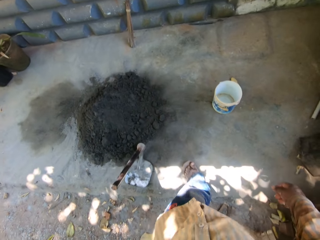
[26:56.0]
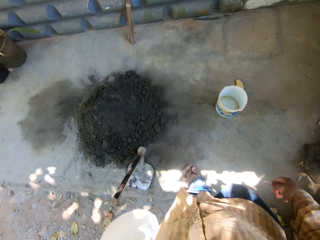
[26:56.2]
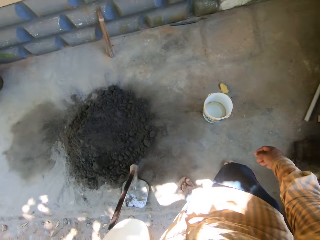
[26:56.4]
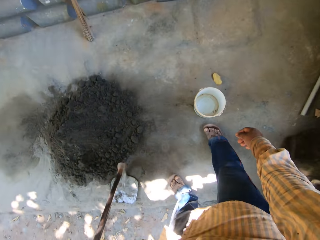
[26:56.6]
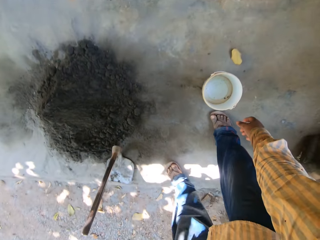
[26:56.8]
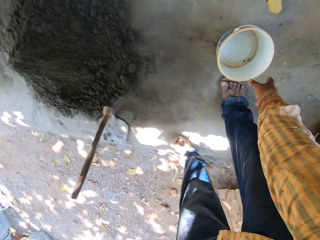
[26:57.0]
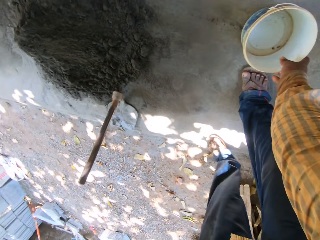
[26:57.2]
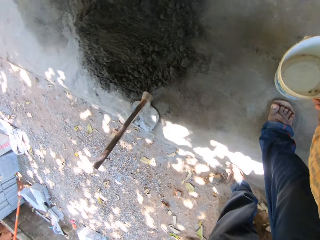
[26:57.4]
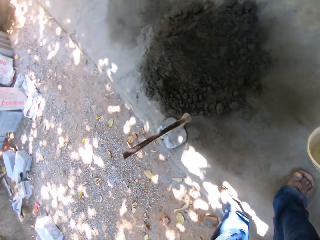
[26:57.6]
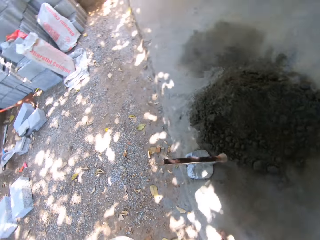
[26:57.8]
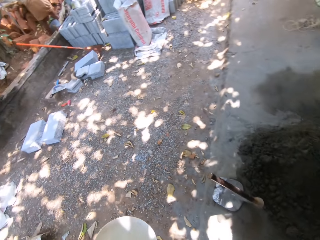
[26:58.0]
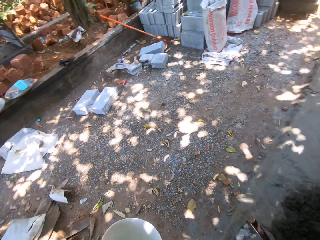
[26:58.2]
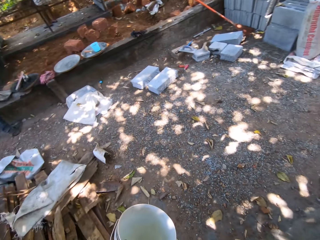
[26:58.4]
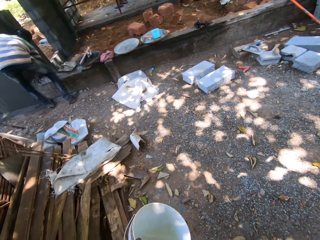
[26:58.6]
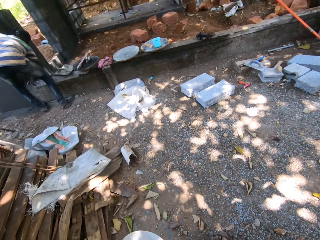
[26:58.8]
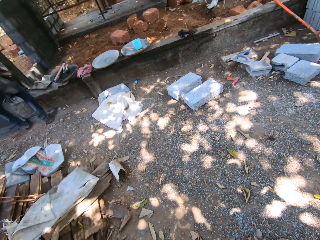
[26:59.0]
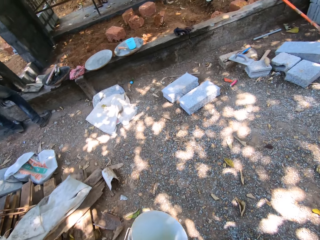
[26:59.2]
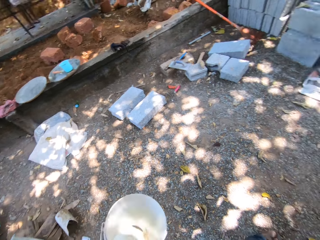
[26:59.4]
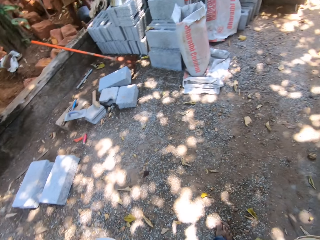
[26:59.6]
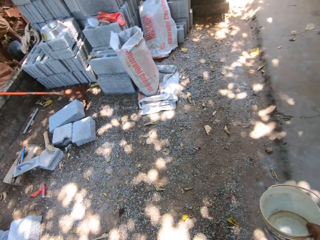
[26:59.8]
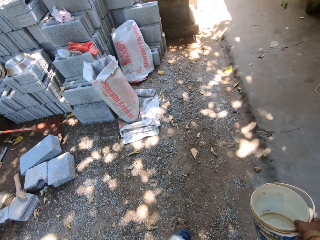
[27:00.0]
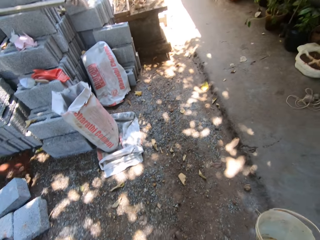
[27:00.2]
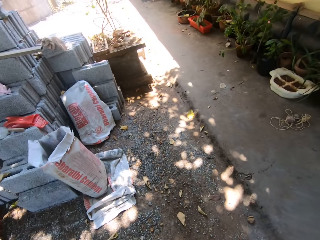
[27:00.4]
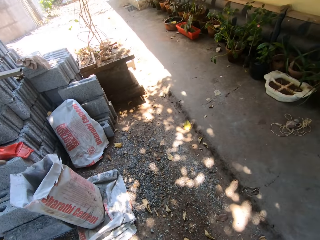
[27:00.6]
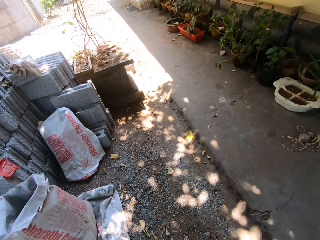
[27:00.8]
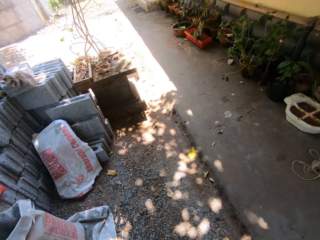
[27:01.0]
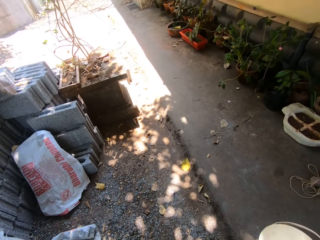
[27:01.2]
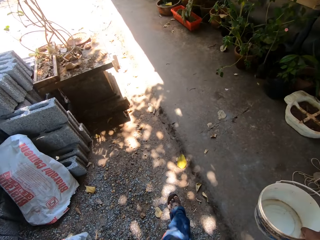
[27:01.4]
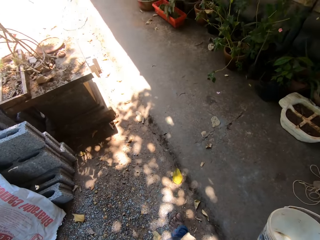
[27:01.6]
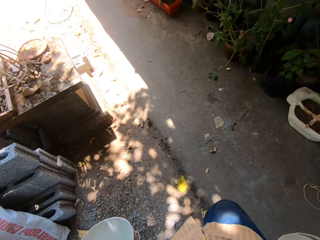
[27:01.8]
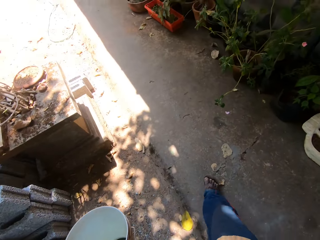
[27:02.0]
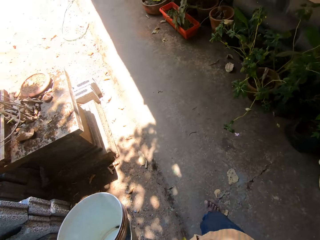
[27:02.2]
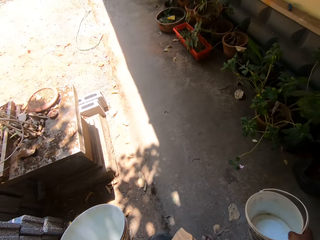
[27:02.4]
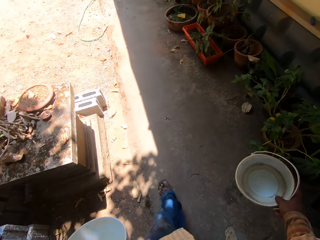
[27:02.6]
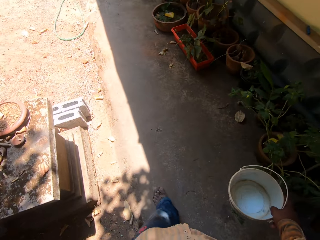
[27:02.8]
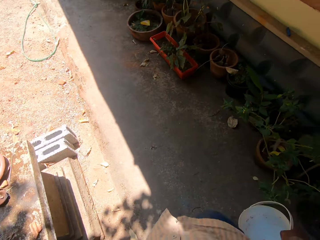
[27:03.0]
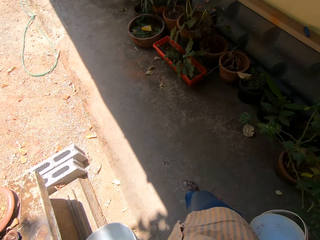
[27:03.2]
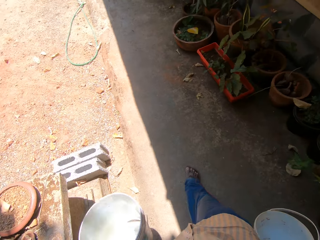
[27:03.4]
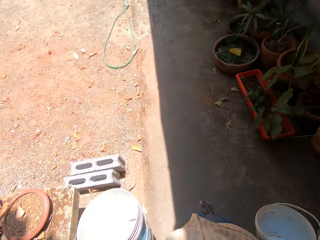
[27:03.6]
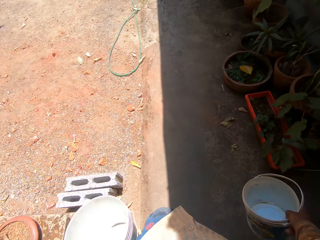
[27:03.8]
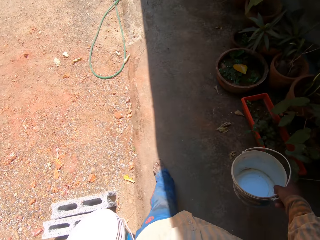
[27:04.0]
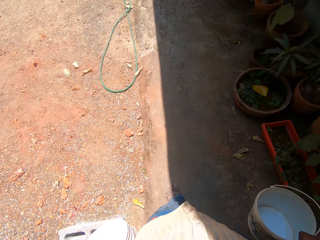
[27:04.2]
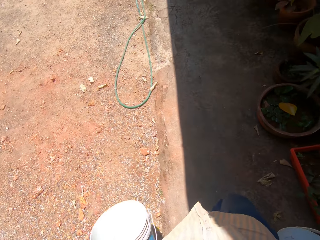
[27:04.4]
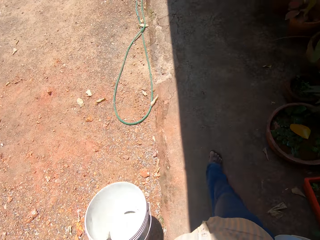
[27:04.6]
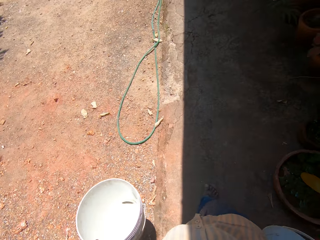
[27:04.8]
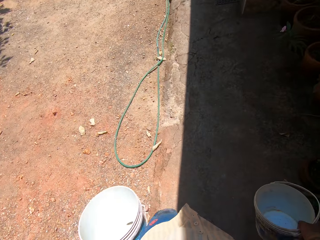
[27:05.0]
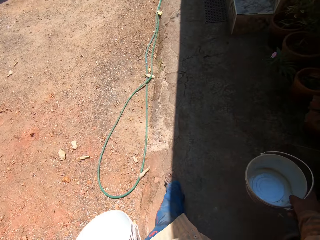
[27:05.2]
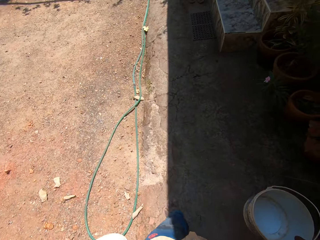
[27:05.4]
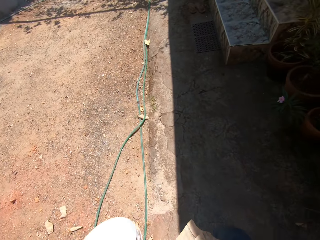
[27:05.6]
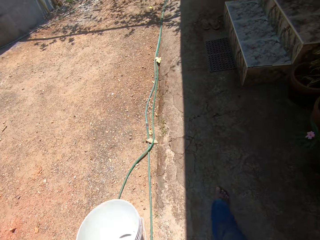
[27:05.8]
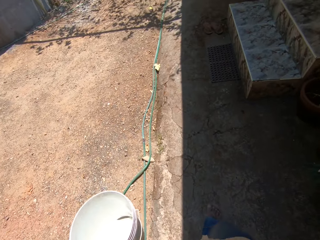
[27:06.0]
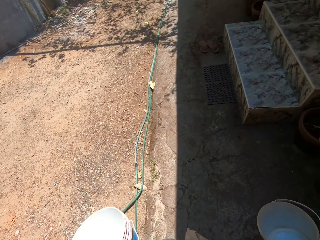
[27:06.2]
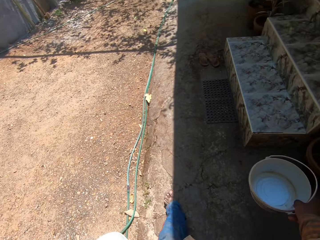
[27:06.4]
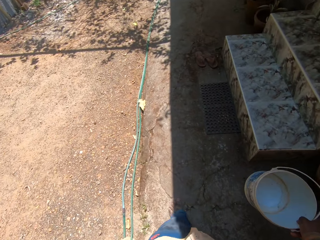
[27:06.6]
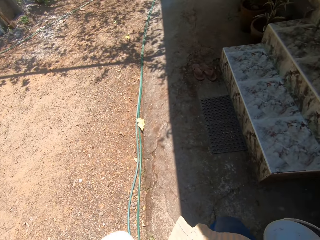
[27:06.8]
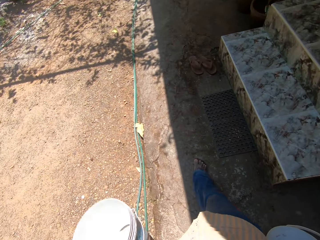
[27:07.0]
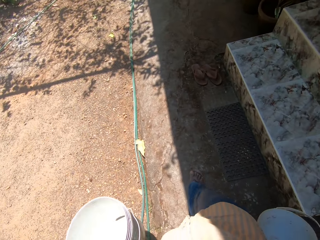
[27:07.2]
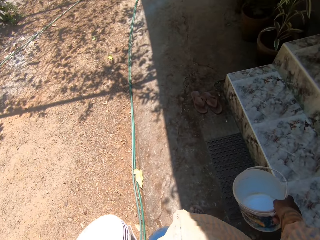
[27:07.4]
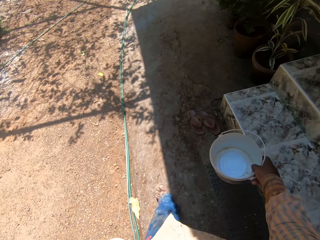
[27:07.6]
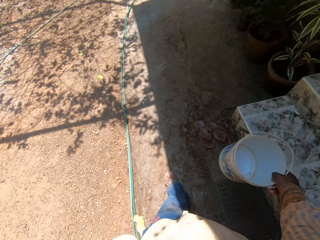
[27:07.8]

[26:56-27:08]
The camera wearer picks the blue-white bucket from the ground with his right hand. He walks towards a backyard.

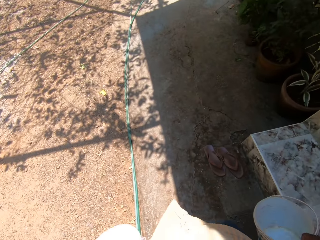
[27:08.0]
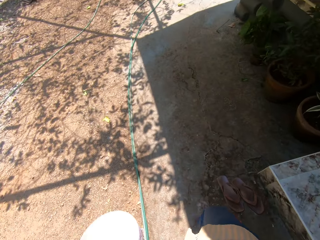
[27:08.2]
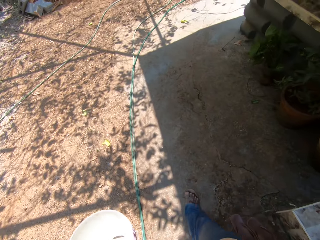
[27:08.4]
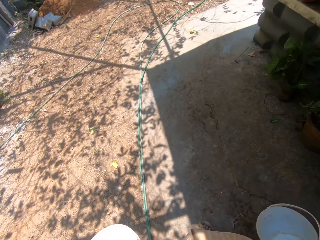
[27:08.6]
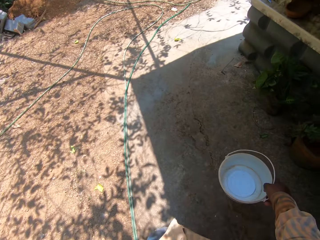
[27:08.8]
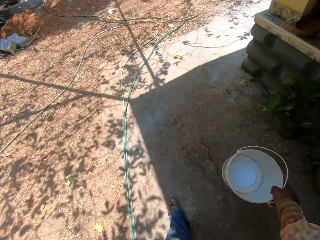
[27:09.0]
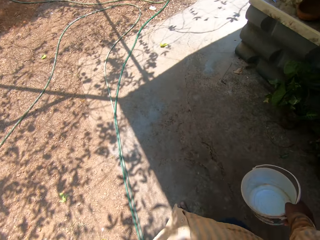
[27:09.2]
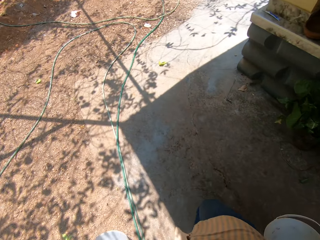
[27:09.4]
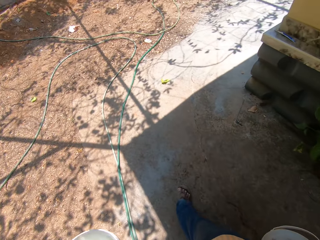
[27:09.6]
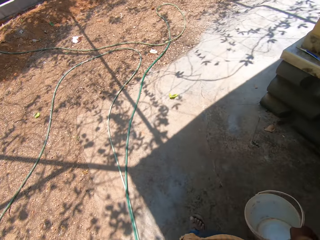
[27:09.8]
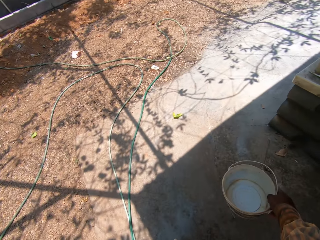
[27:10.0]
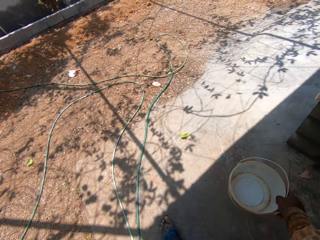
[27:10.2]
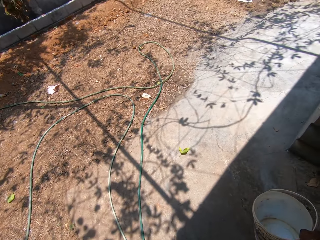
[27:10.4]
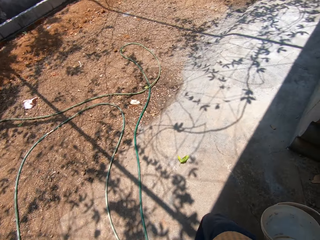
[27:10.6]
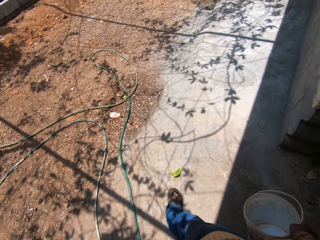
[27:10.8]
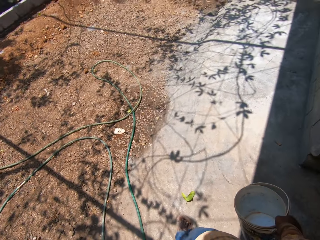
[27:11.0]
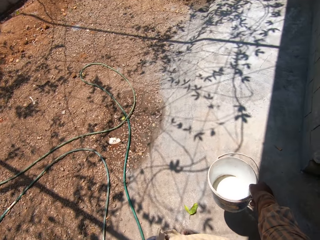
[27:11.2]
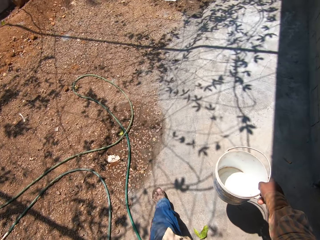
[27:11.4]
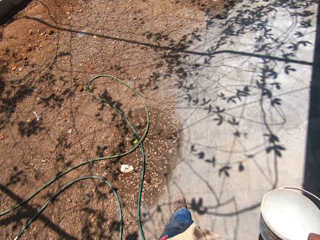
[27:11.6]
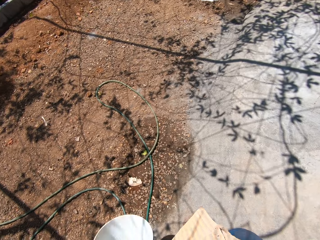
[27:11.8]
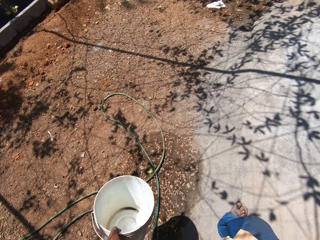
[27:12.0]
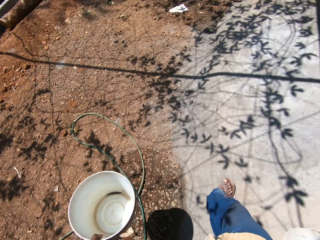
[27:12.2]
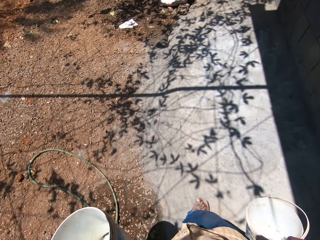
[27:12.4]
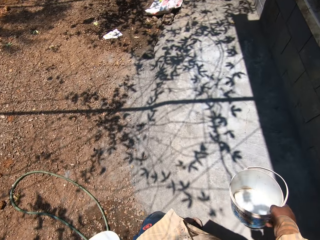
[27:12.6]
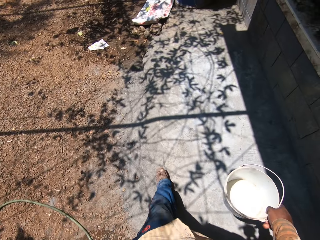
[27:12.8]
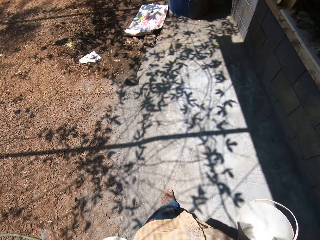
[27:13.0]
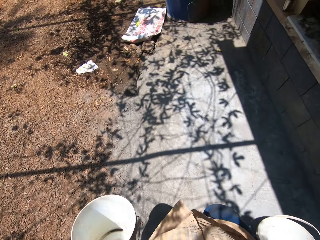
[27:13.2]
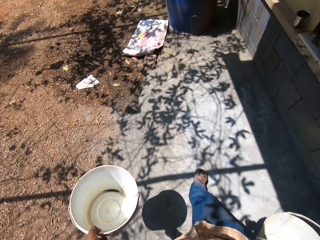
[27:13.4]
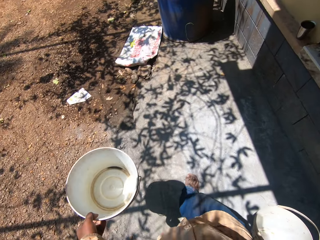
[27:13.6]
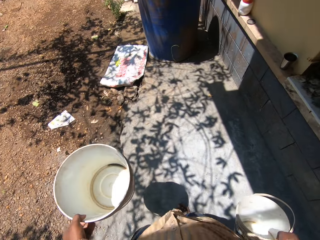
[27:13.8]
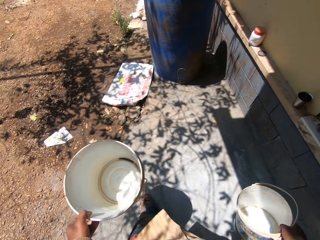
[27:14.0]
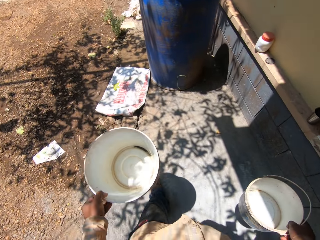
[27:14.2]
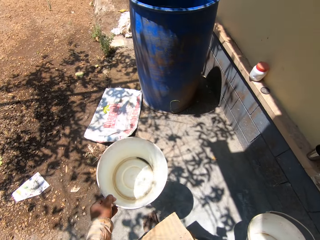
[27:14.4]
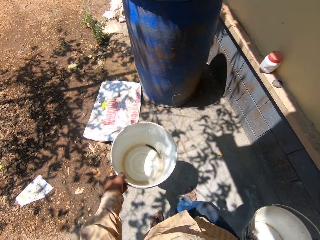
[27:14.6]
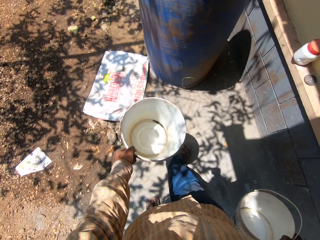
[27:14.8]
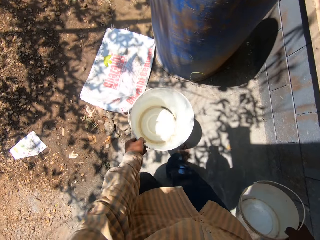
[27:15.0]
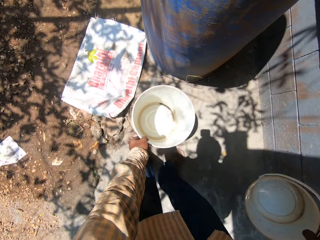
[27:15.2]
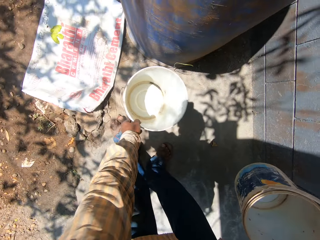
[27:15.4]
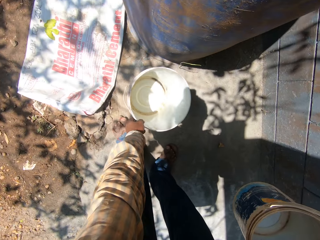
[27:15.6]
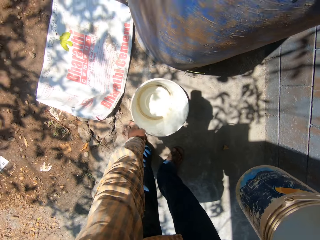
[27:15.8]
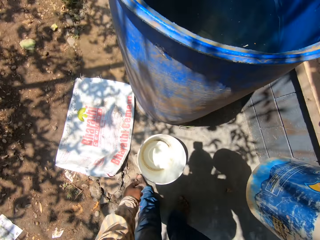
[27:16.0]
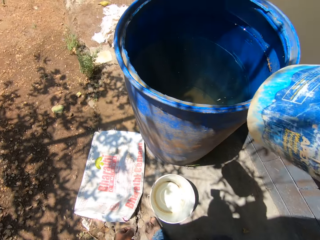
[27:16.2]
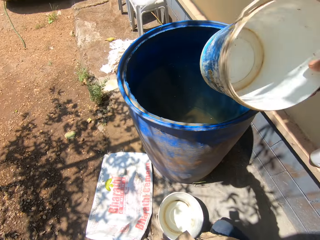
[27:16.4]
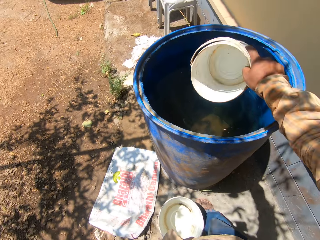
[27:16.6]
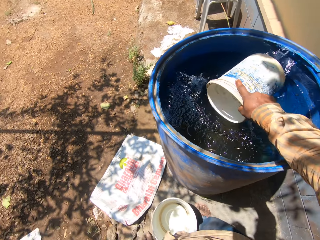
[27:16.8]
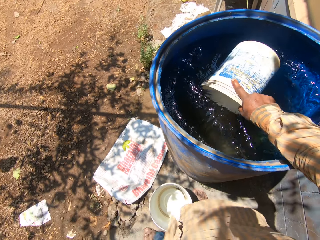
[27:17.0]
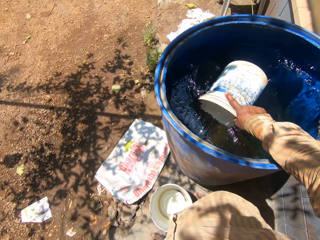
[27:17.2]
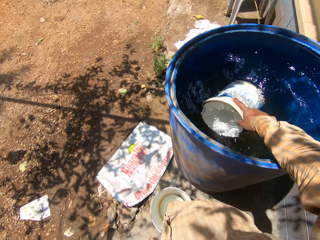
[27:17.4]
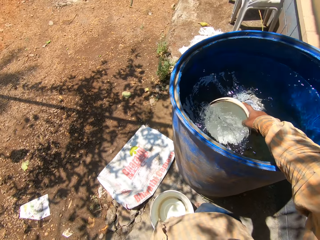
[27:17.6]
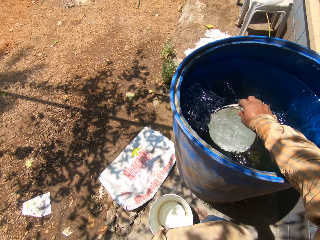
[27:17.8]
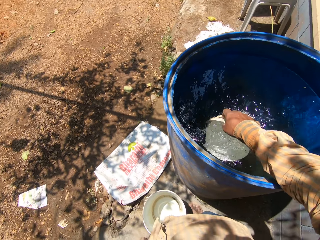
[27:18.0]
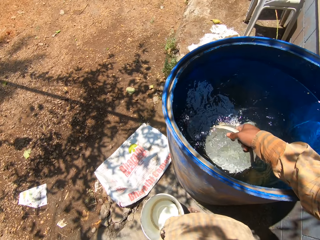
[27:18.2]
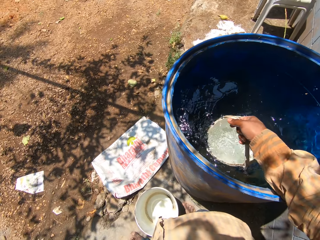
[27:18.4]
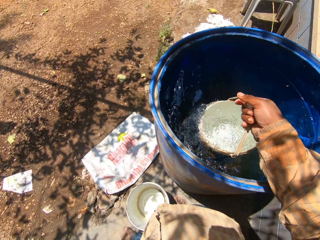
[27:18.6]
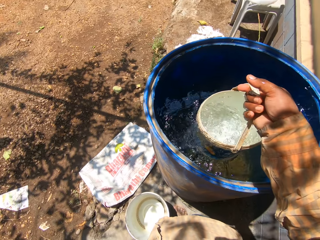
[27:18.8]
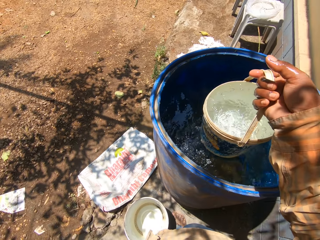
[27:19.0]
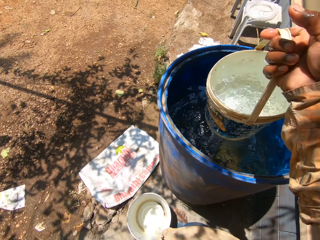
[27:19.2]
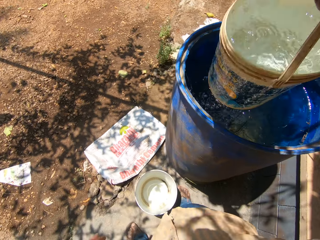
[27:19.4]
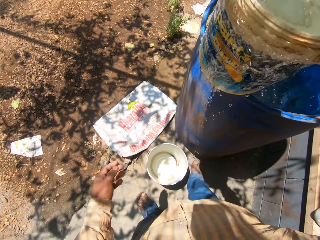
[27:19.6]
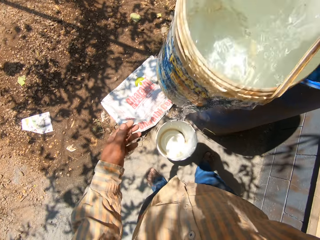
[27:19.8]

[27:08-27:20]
The camera wearer places the bucket on the left on the ground. He picks a bucket from the ground with his left hand. He scoops water from a drum with the bucket in his right hand.
